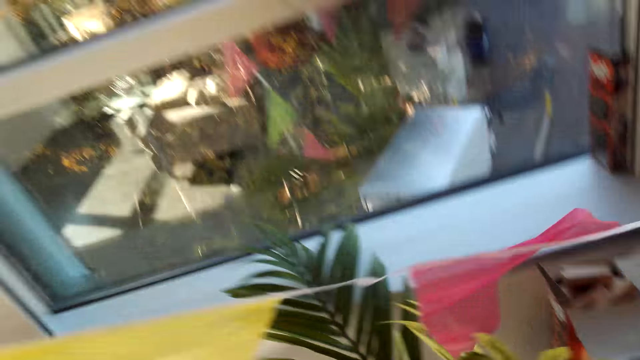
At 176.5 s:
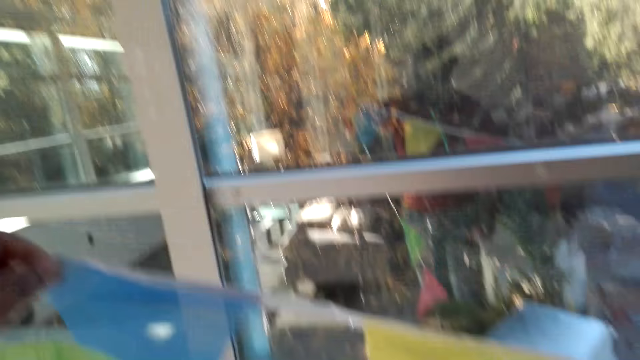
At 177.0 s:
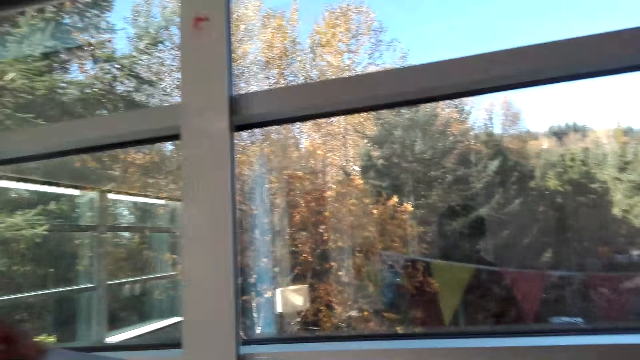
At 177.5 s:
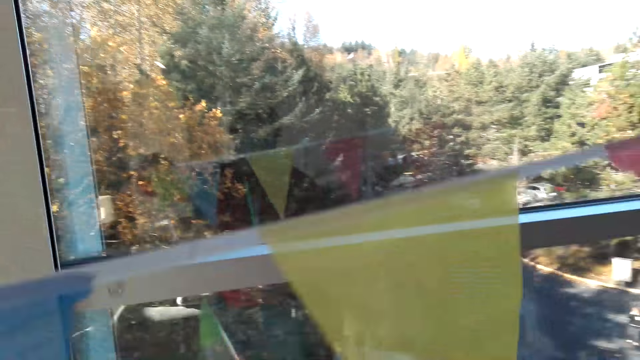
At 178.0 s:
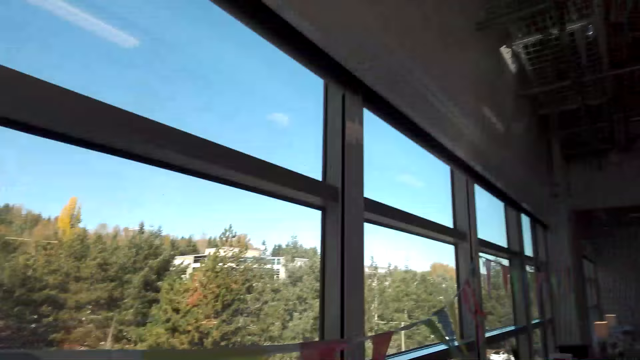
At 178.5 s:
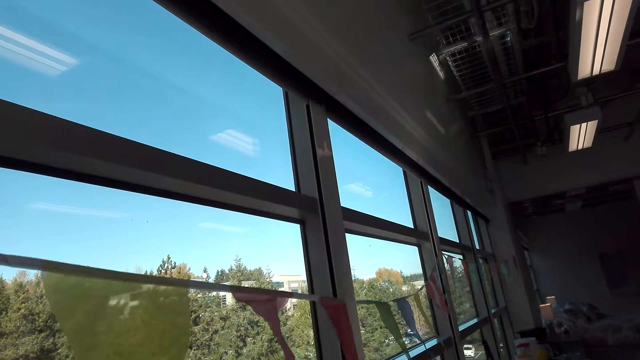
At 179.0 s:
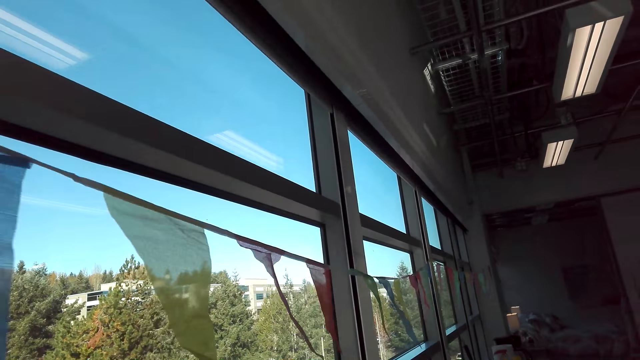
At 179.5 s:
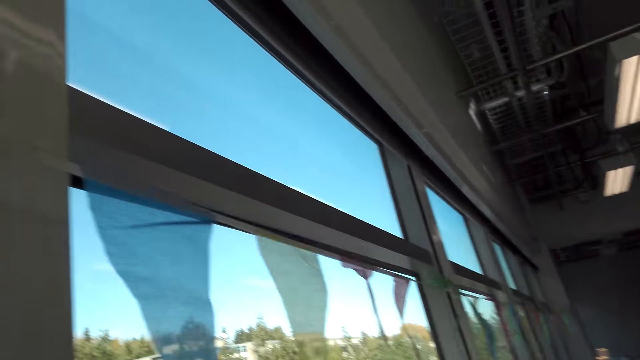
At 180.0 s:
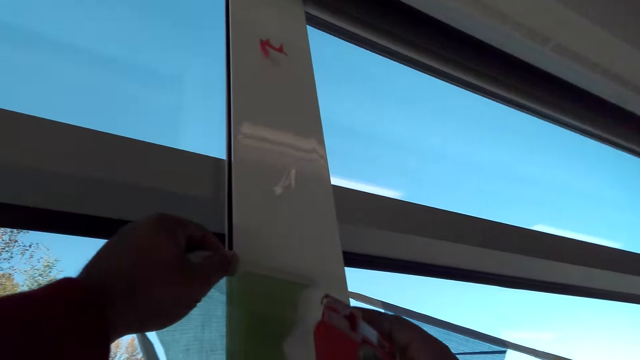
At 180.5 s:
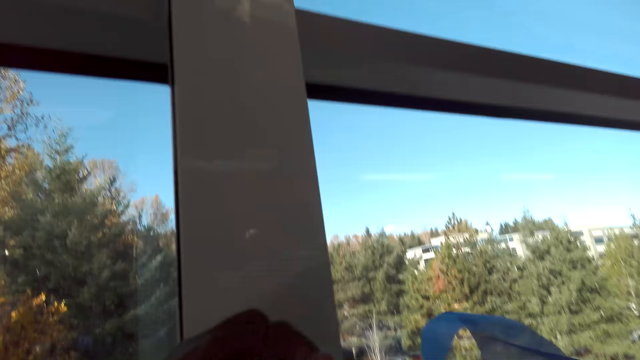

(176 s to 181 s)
The camera wearer picks up cellotape.

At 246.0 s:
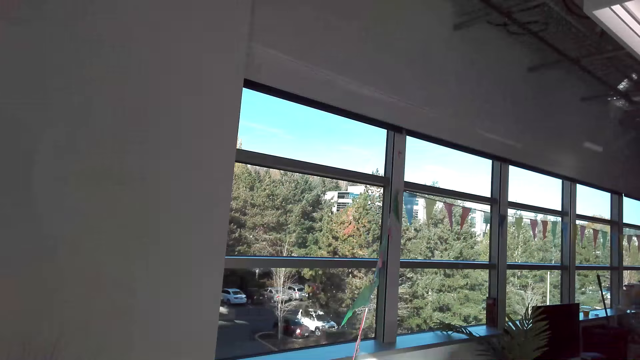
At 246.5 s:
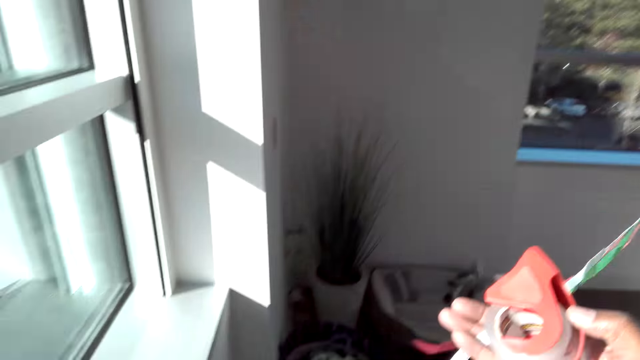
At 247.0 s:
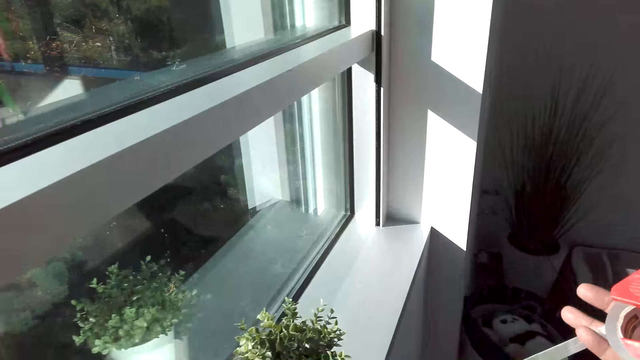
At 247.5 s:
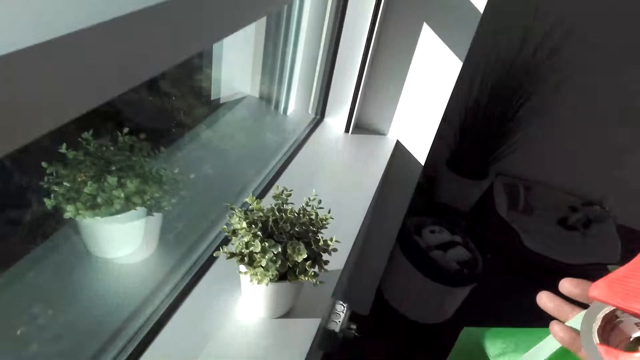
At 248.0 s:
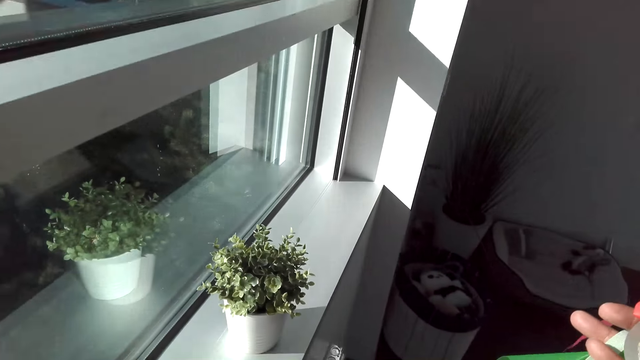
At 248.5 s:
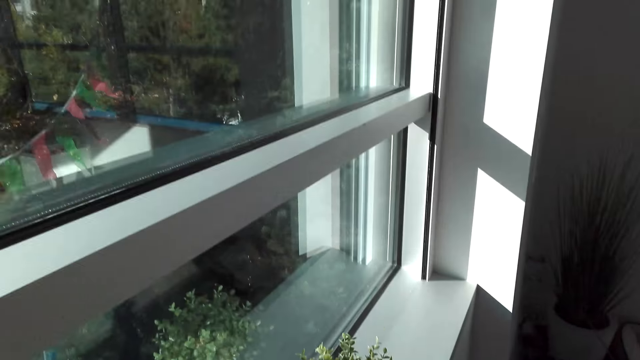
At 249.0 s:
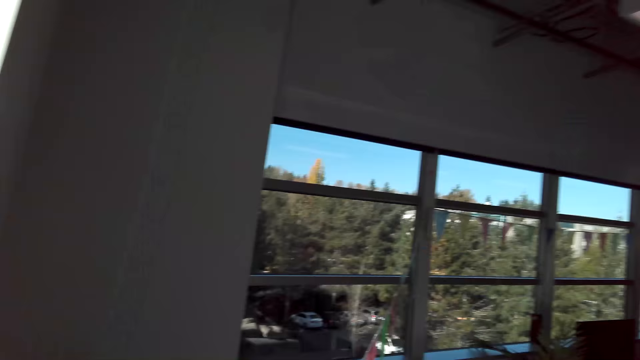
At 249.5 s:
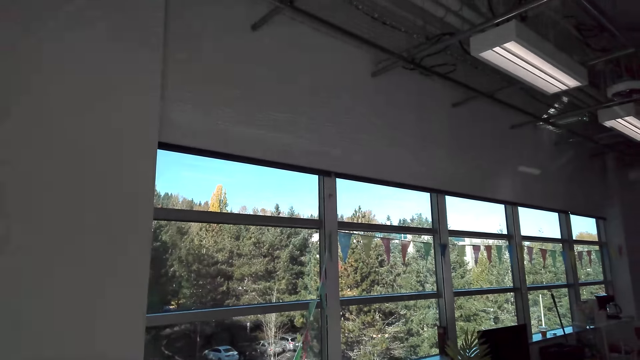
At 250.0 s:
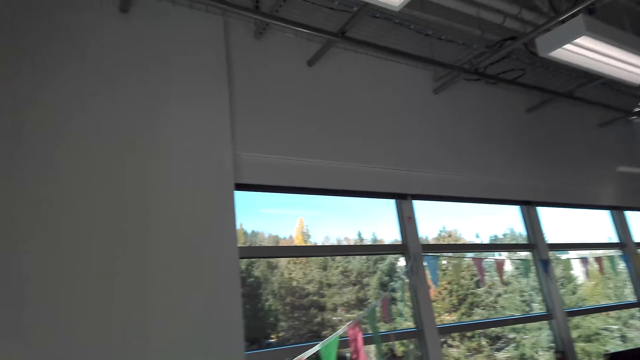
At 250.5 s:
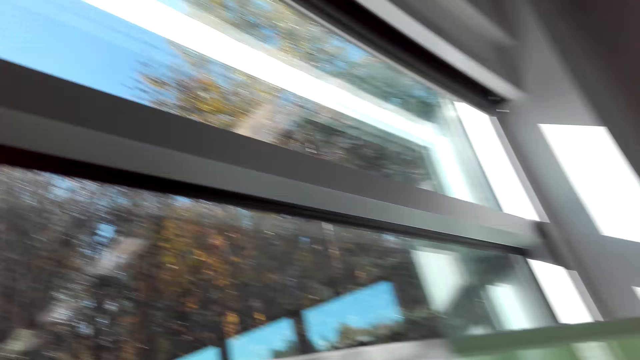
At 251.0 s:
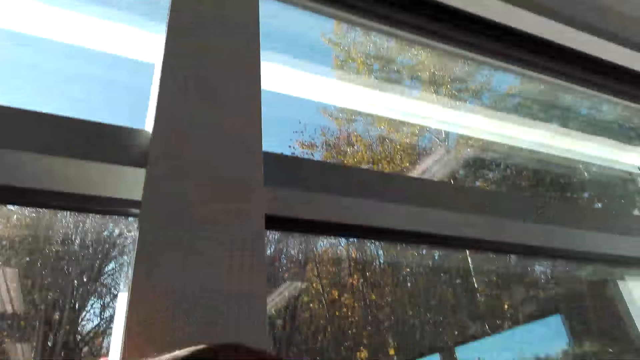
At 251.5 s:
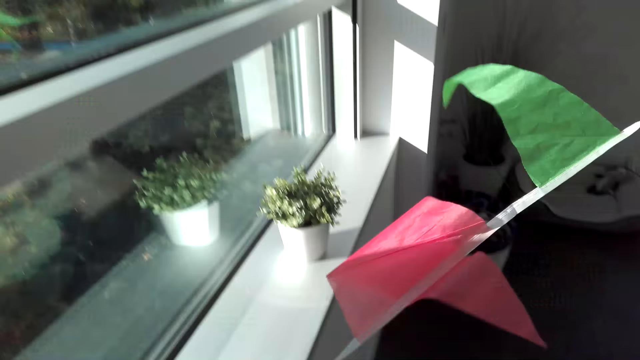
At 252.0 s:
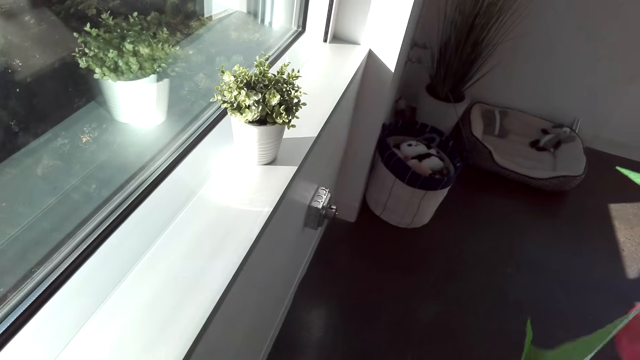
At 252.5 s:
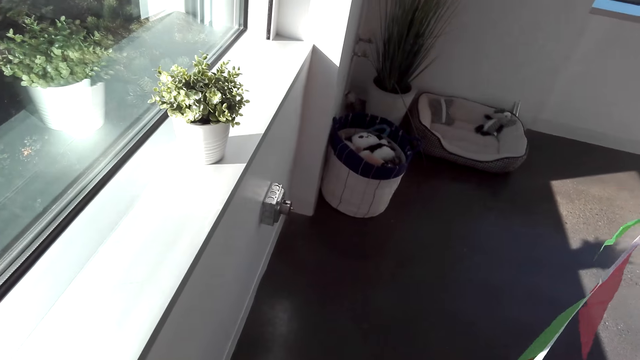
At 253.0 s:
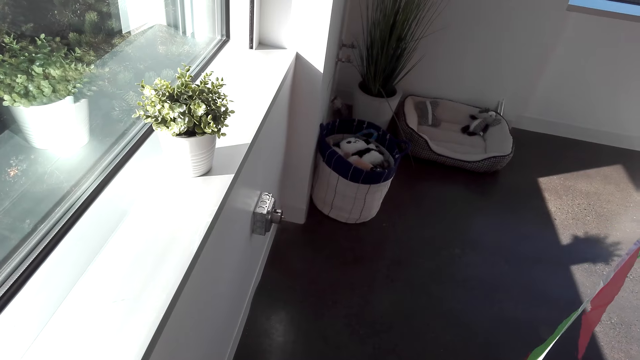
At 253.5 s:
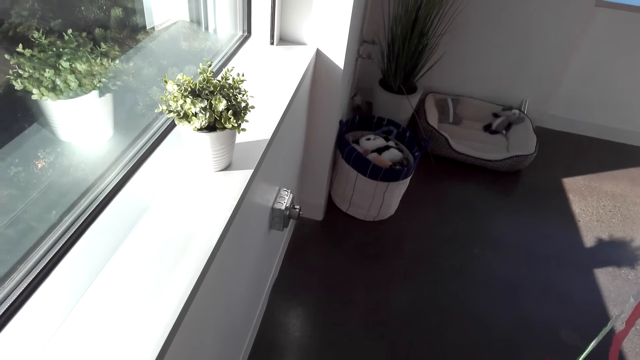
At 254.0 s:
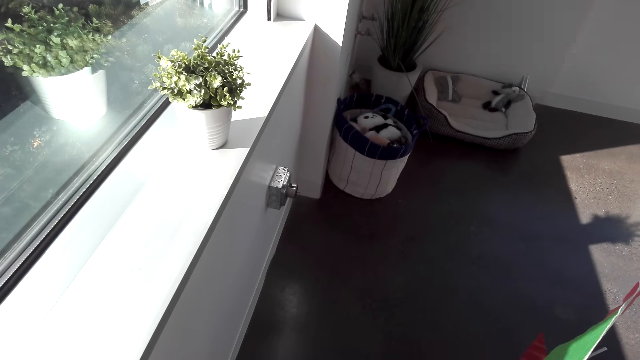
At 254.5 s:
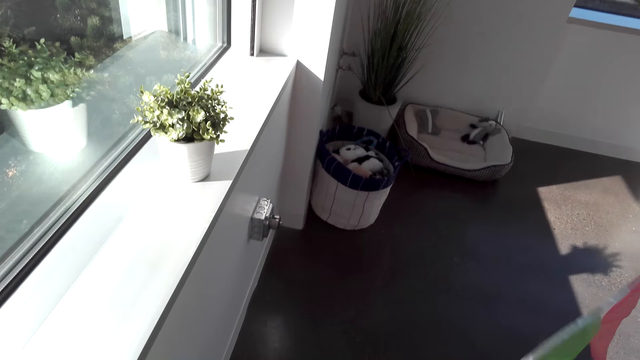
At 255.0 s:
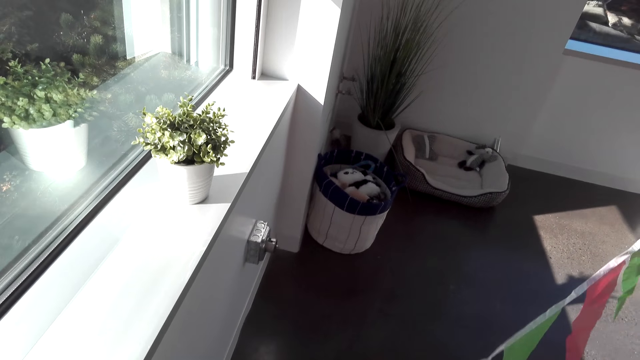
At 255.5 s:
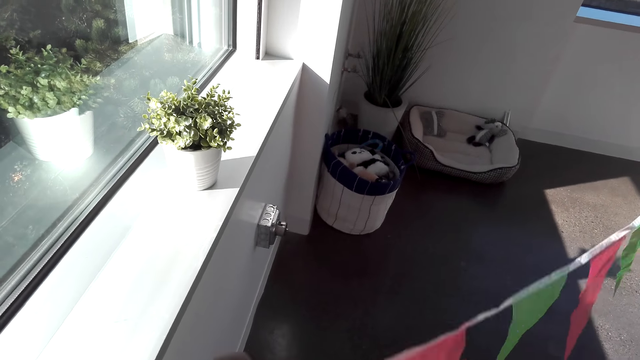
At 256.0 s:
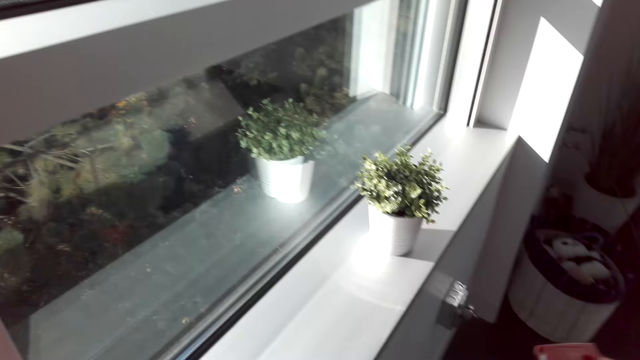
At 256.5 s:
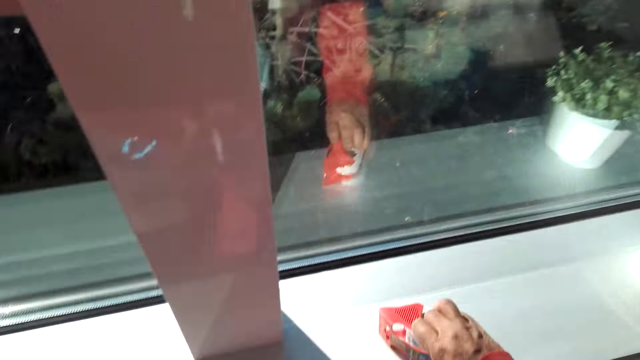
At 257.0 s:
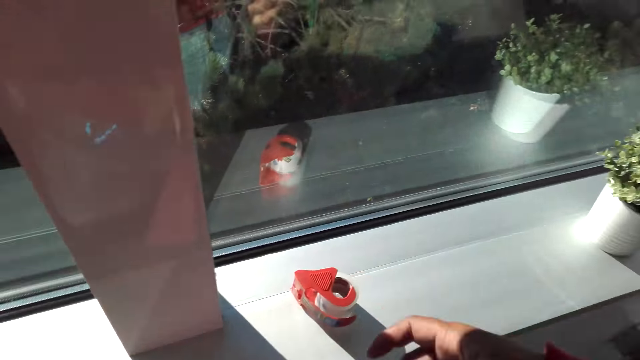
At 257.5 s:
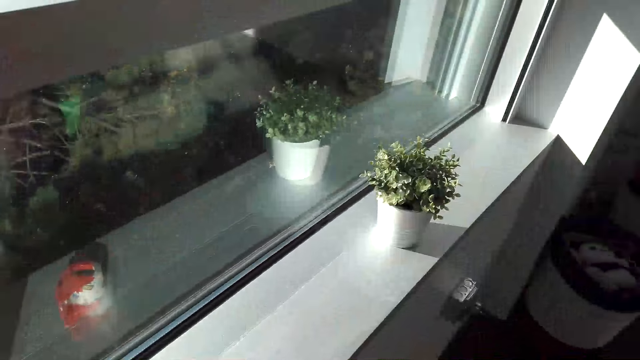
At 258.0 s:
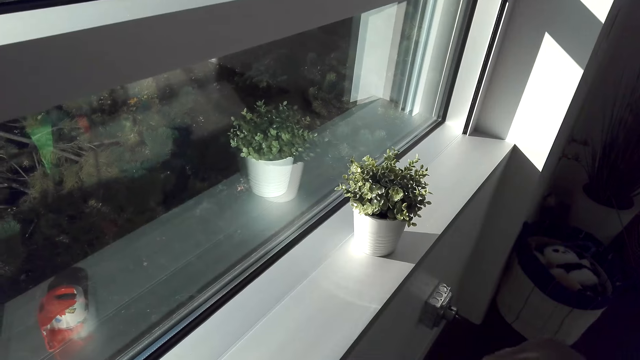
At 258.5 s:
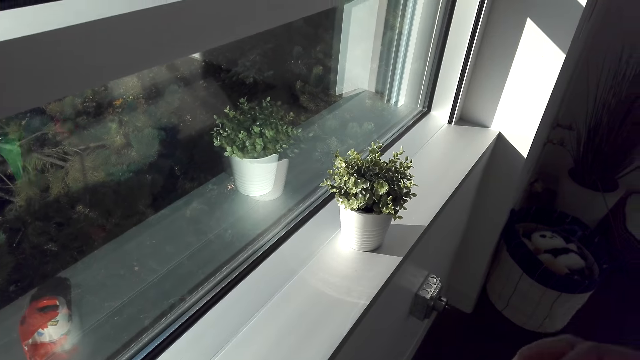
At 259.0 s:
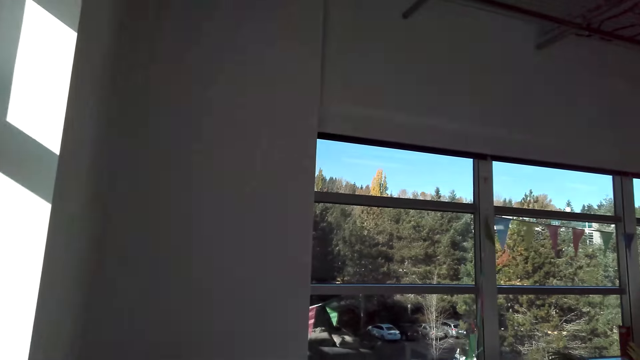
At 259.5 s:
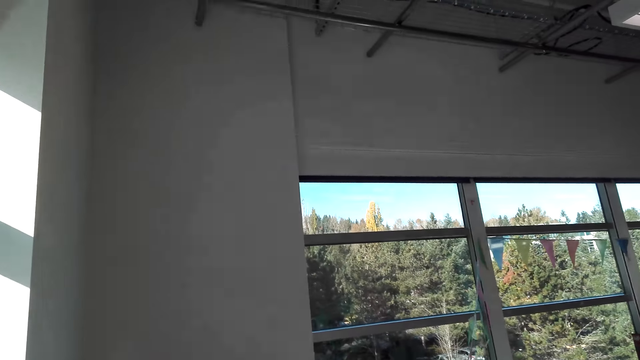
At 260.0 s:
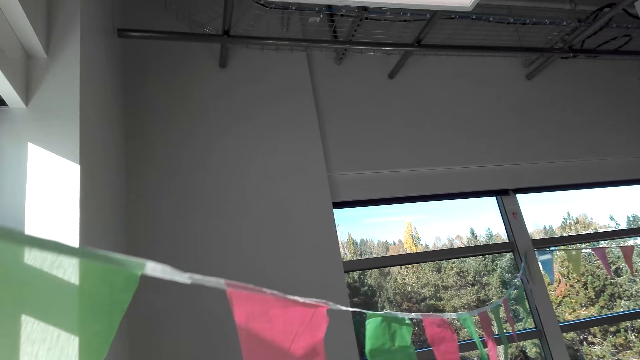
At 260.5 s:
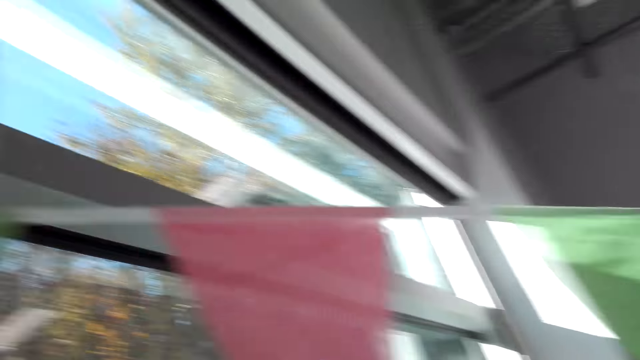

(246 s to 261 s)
The camera wearer holds a tape cutter. They drop the tape cutter.
